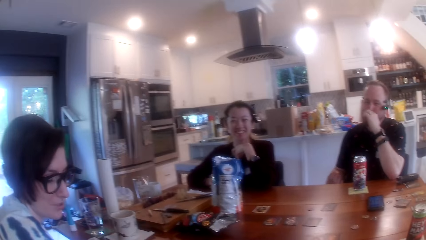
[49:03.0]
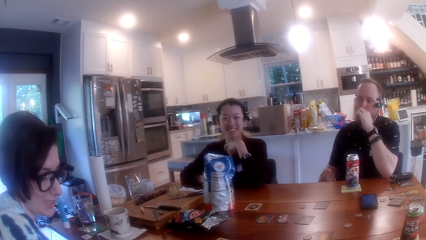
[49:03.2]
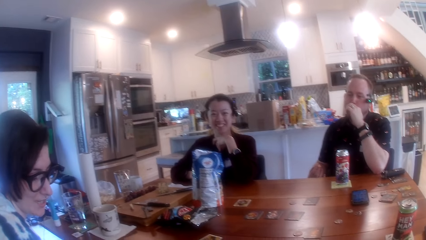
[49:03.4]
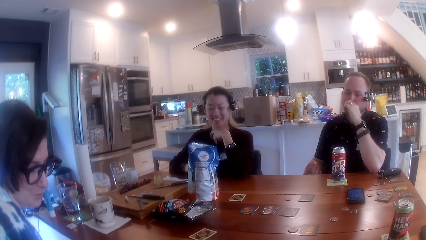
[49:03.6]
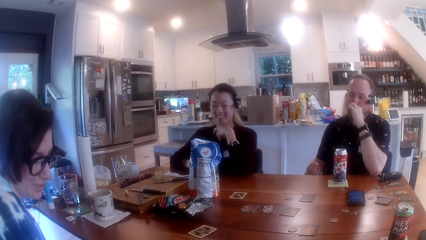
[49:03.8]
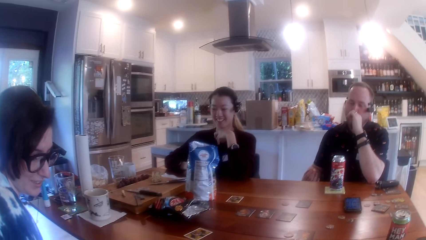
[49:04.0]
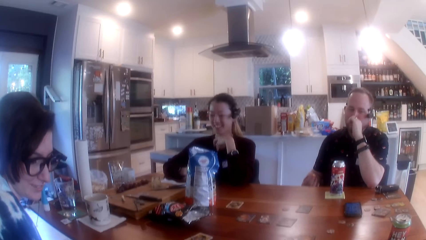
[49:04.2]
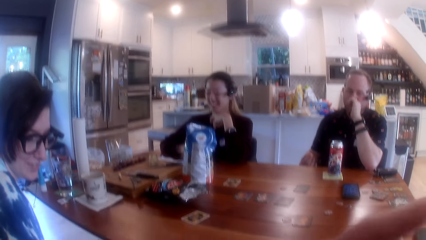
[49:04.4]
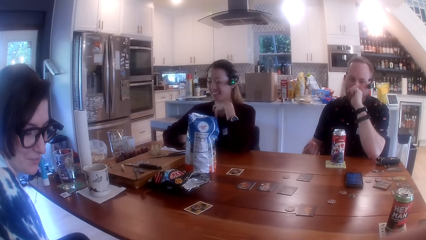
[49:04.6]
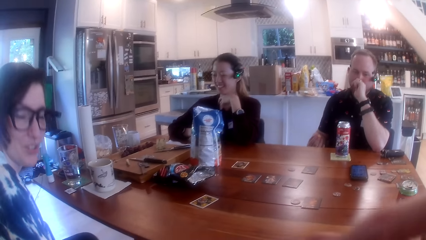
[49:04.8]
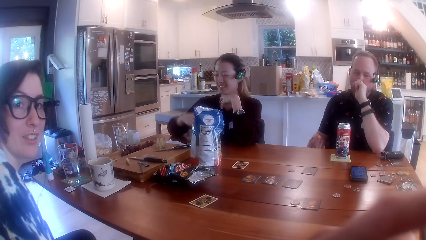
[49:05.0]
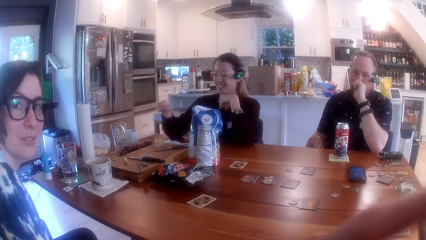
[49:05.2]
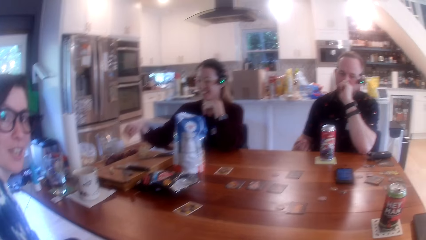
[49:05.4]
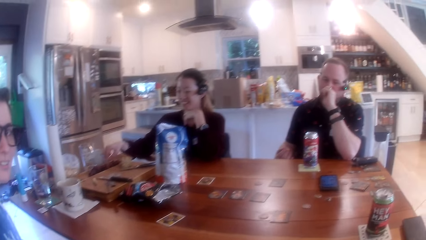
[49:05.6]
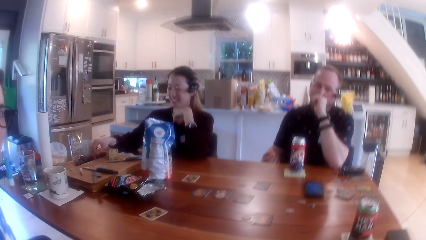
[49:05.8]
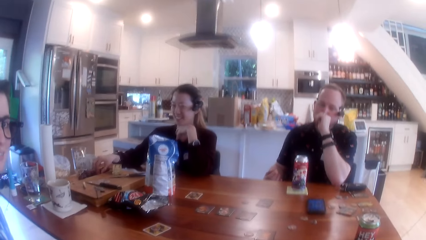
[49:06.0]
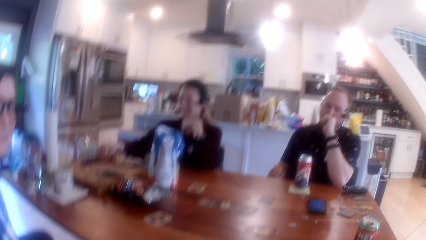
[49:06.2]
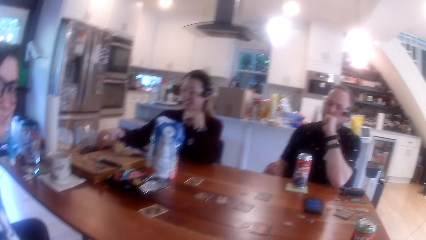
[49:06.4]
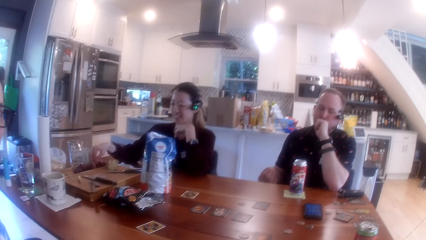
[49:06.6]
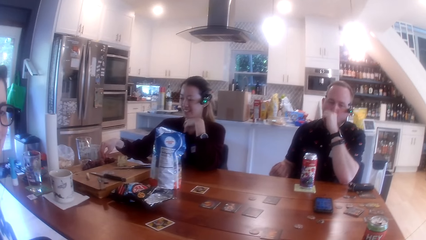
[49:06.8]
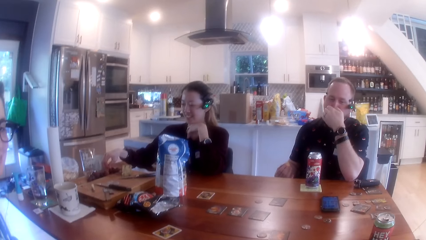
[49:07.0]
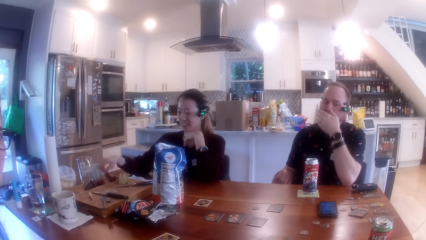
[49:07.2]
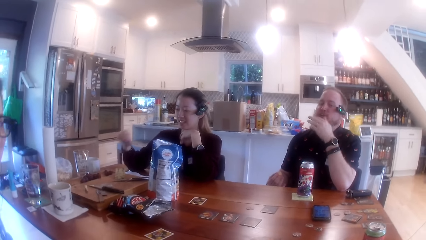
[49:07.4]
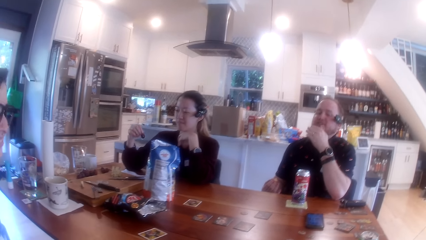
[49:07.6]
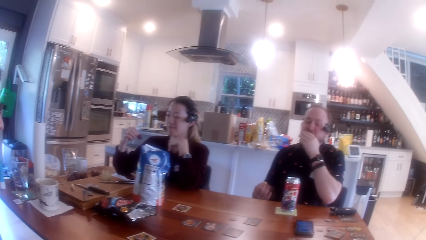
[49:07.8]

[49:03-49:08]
A lady converses. The camera wearer scratches his cheeks with his left hand finger. The lady picks a grape on the table with her right hand.

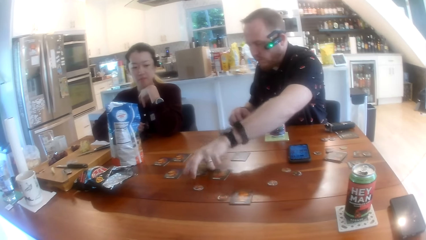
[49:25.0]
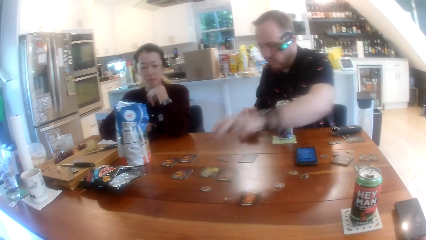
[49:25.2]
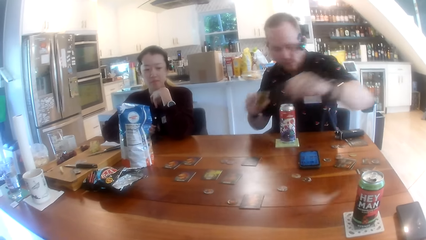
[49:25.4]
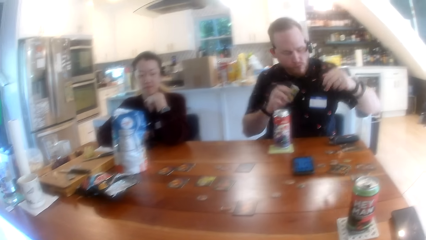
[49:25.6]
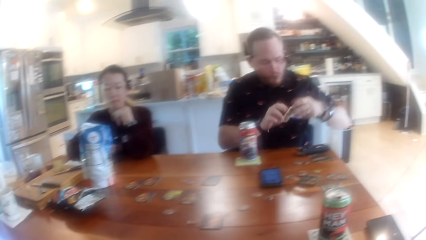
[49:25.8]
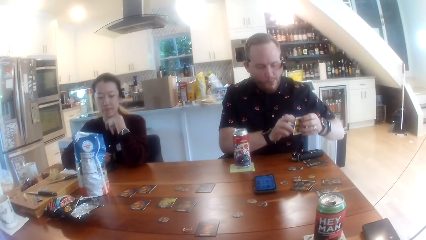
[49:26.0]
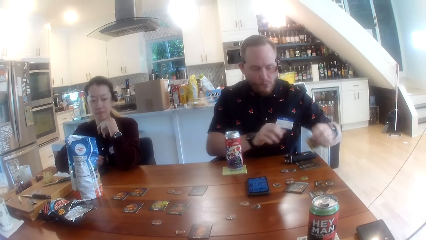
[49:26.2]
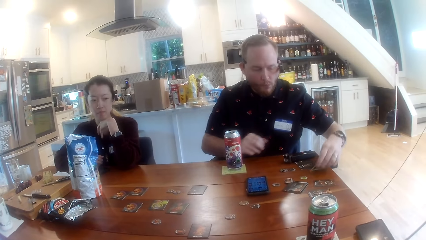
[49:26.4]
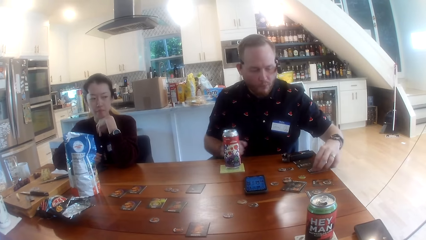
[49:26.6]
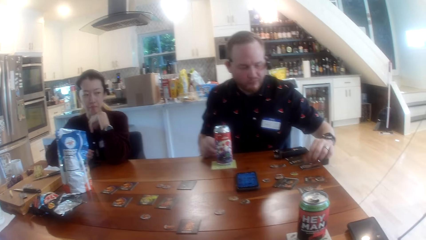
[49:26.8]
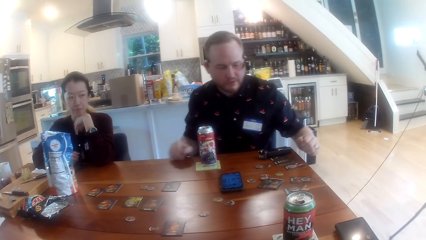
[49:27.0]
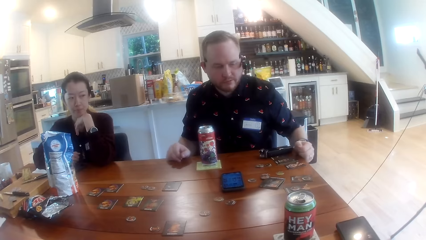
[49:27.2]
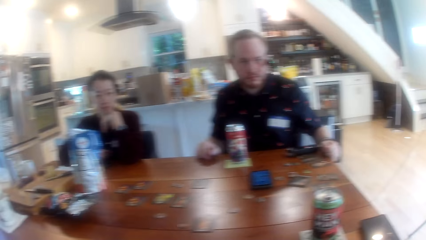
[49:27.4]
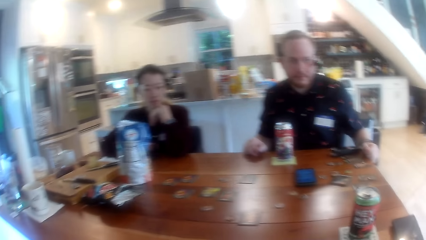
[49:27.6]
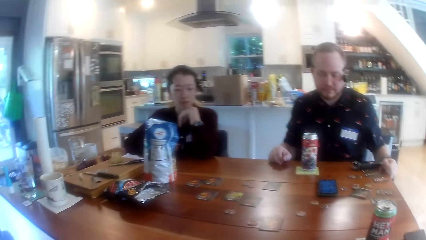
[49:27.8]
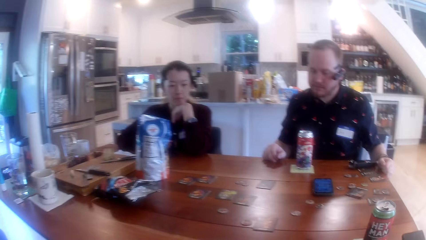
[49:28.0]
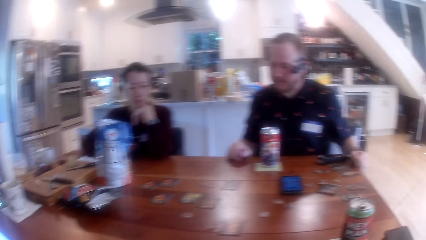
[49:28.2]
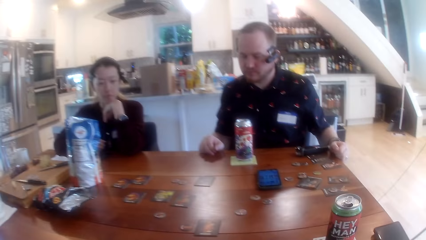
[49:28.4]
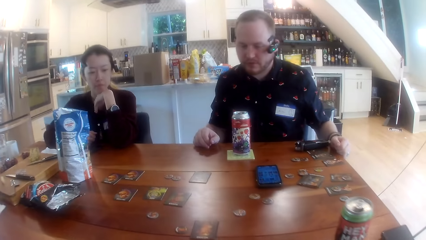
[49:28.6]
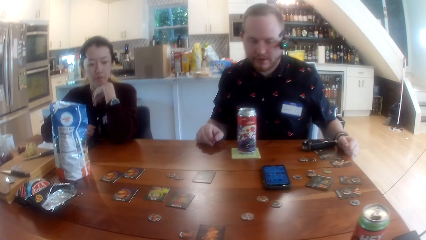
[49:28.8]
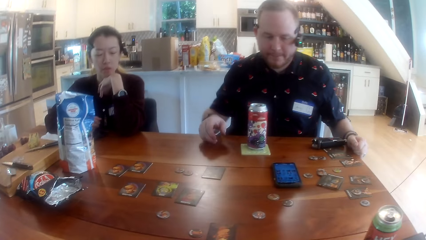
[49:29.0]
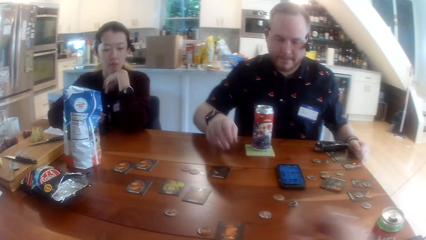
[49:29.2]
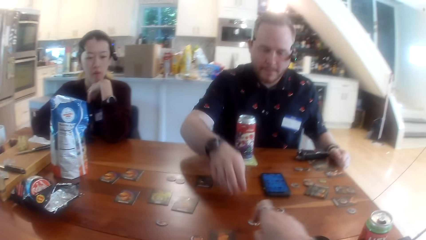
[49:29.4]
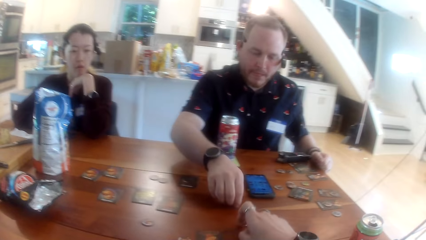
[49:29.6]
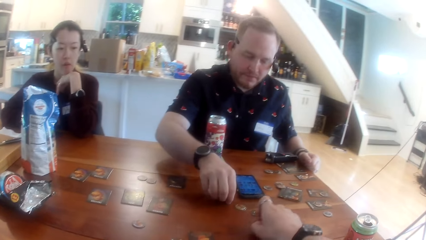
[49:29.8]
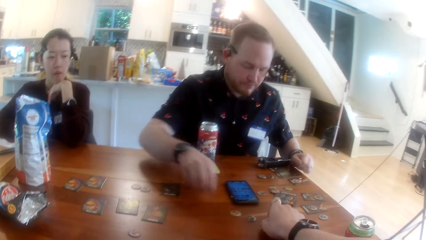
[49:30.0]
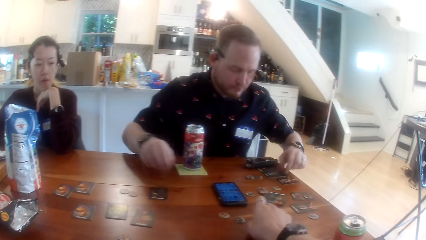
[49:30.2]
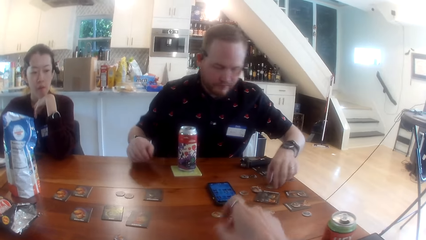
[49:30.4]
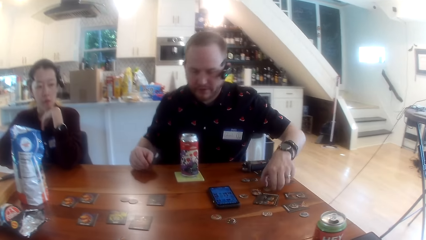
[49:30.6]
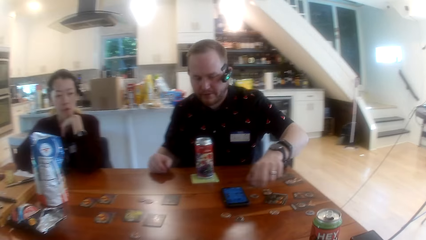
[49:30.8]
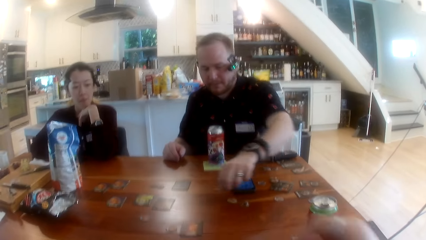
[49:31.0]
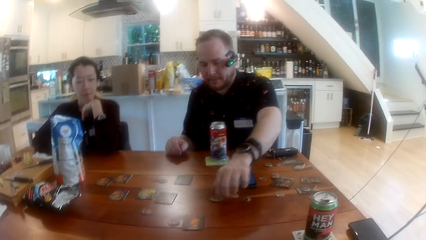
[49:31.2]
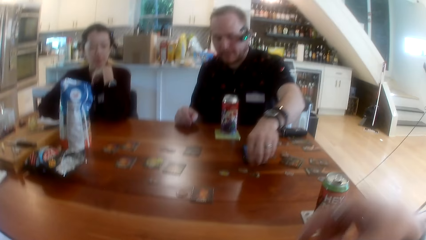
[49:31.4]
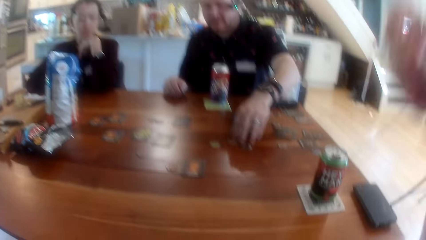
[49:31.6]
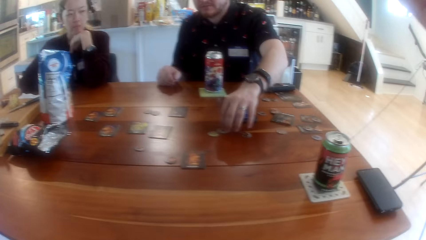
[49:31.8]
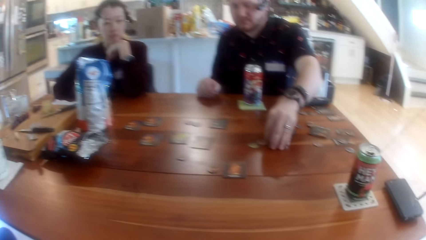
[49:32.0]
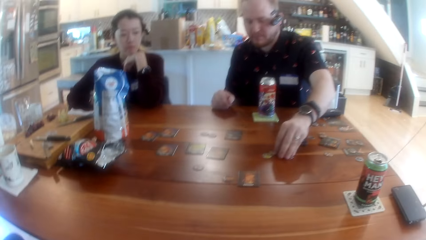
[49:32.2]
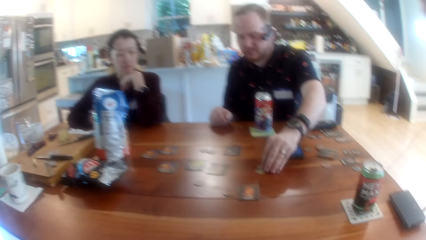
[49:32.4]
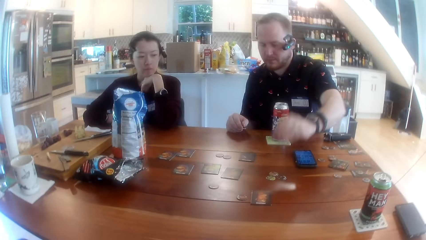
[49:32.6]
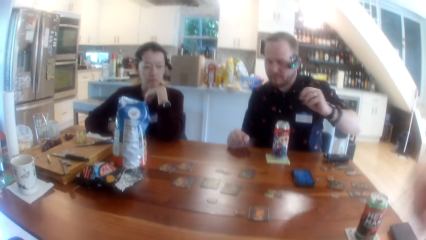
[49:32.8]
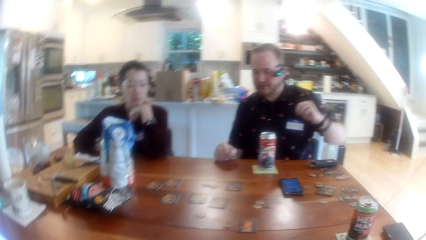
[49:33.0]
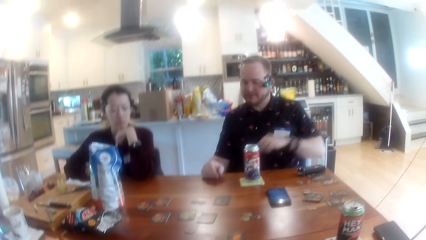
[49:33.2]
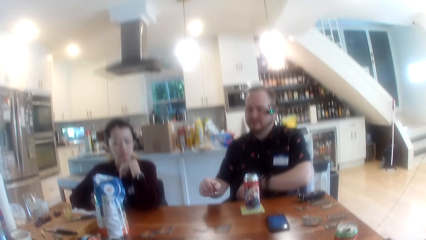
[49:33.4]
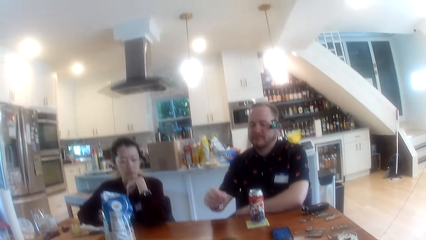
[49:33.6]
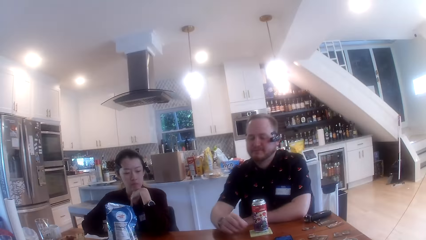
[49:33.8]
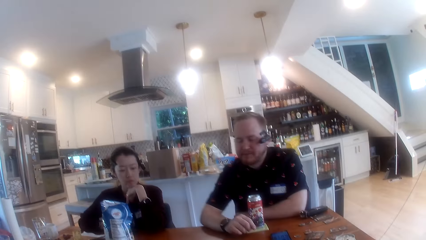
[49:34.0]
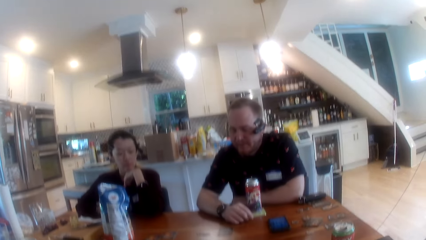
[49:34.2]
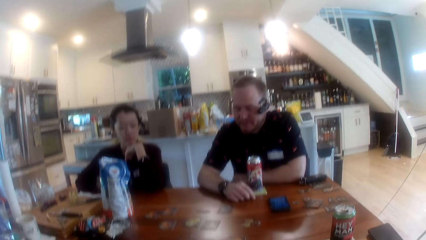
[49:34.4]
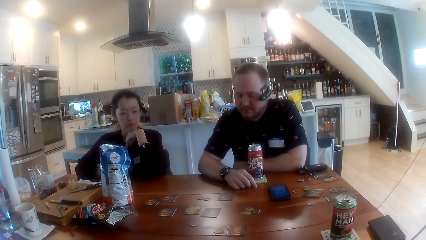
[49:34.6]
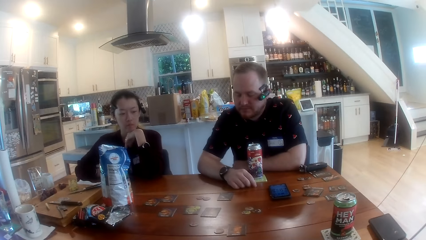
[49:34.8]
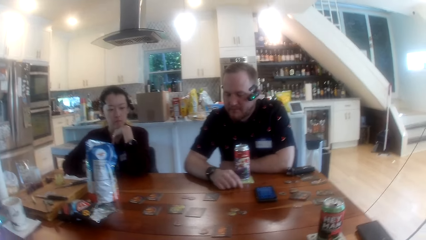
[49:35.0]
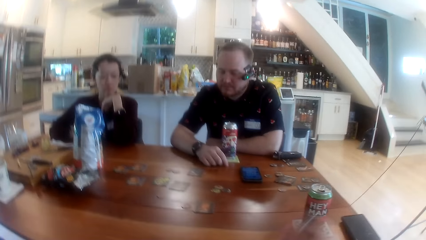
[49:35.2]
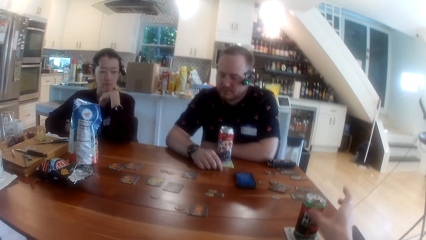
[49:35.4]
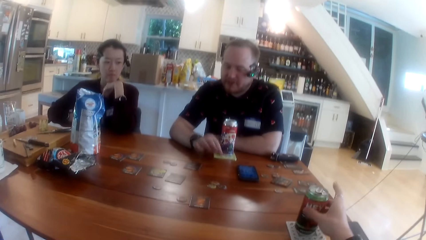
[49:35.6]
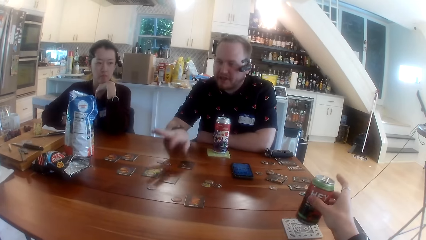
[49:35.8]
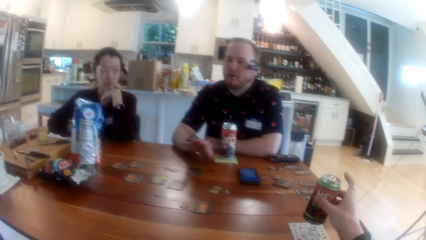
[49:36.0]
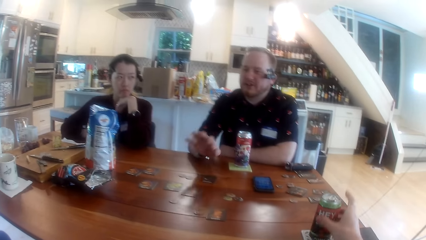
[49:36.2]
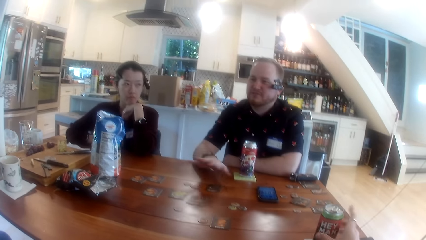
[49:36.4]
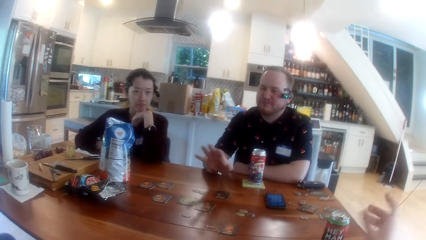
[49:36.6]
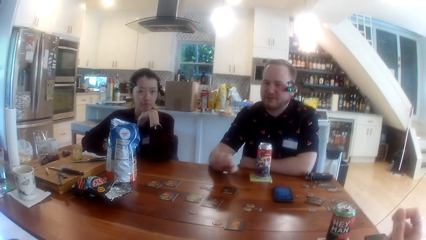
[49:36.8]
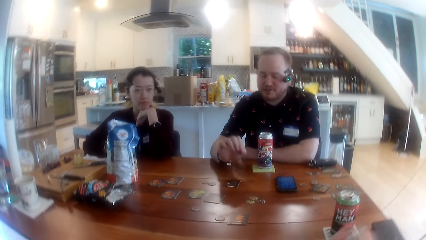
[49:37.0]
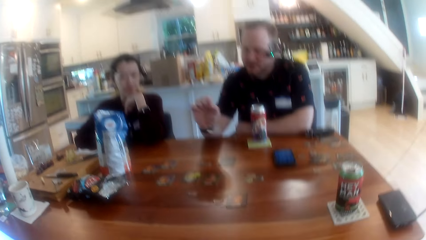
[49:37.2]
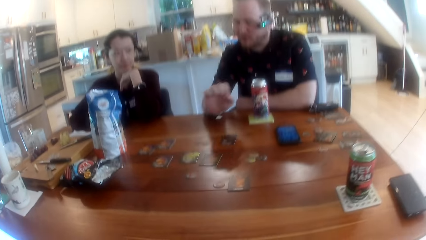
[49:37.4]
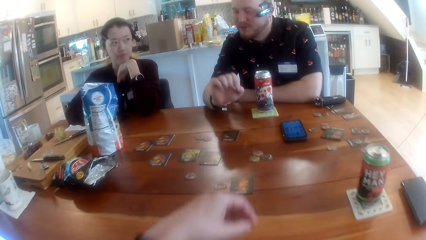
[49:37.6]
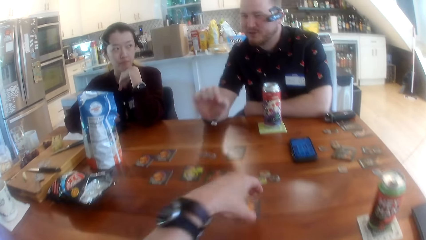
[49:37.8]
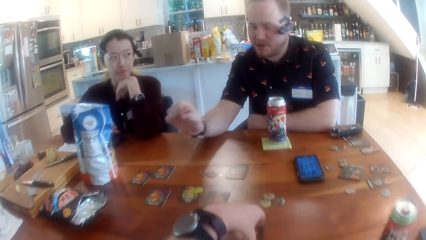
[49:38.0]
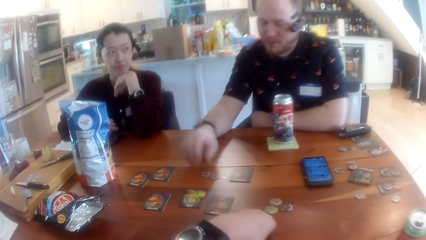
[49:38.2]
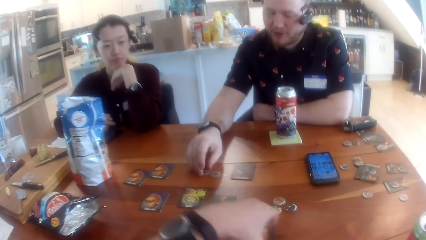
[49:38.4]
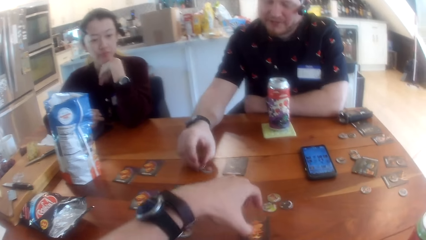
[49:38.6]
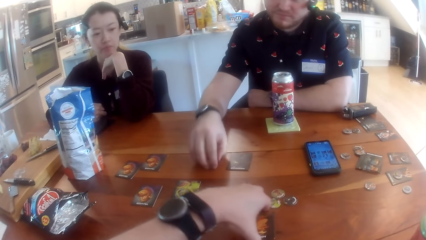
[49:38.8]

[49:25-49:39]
A man exchanges the cards on the table. The man drops the card on the table with his left hand, holds the card with both hands, and picks a card on the table with his left hand. The man holds the table. The man picks a game chip on the table with his right hand. The camera wearer picks a card on the table with his right hand. He moves the coins on the table. The man picks a game chip on the table with his left hand, moves the cards on the table, drops the game chip on the table with his left hand, and moves some game chips on the table with his left hand. The camera wearer touches his head with his right hand. The man rests on the table. The camera wearer shakes a can drink on the table with his right hand. The man converses. The camera wearer drops the can drink on the table with his right hand. He lifts the can. He stacks the cards on the table with his left hand. The man picks game chips on the table with his right hand.
